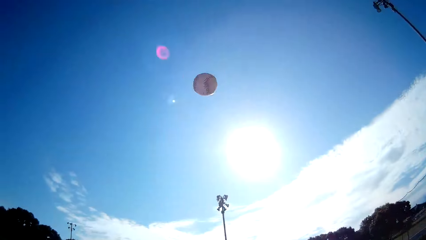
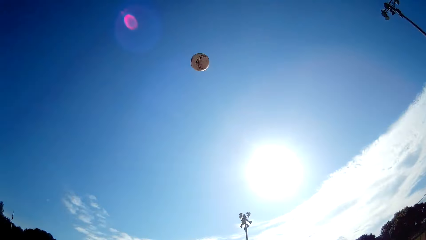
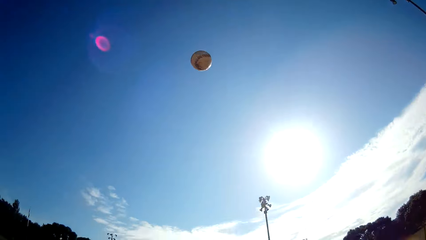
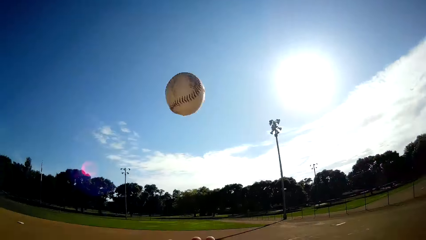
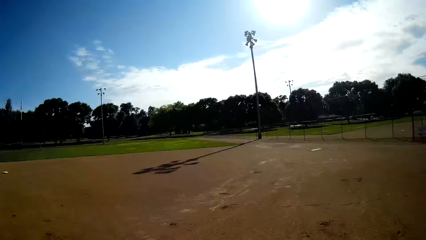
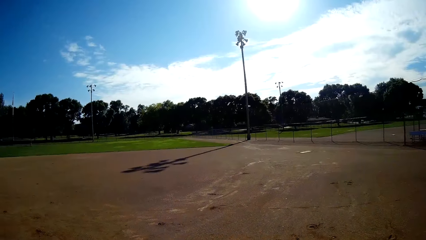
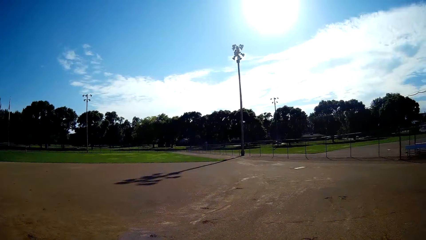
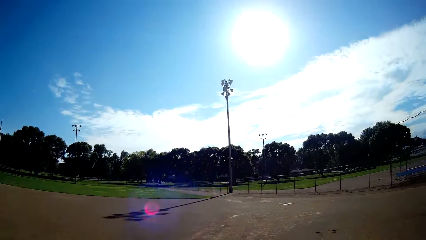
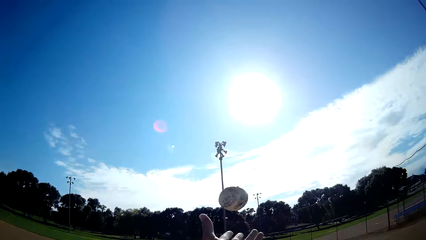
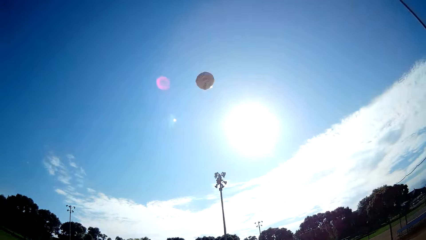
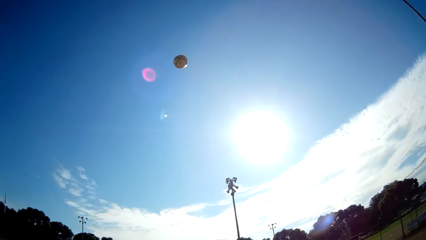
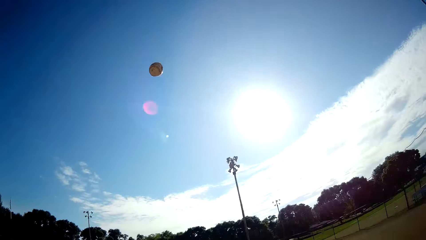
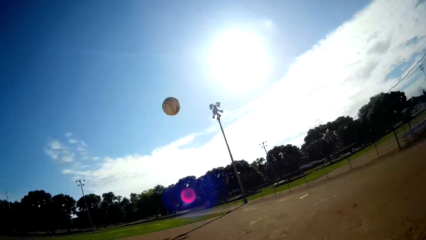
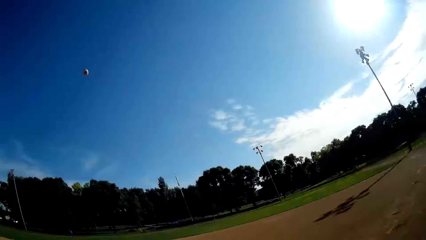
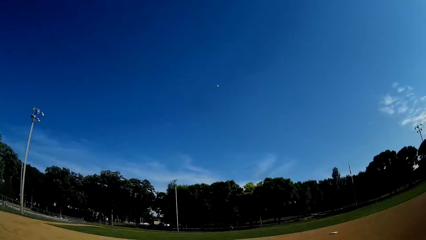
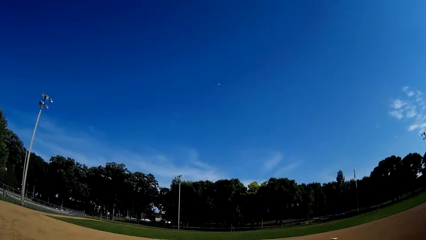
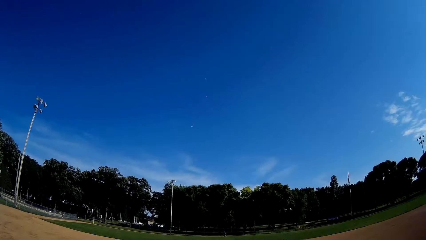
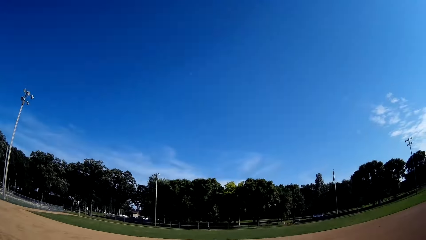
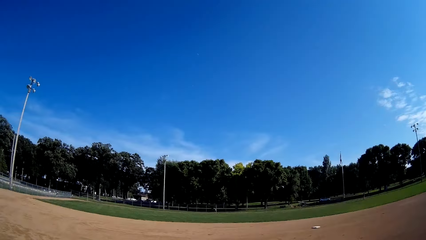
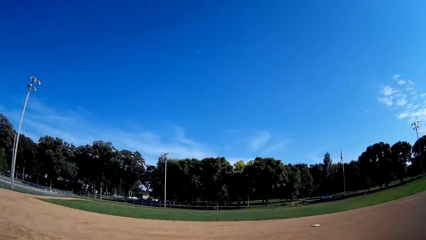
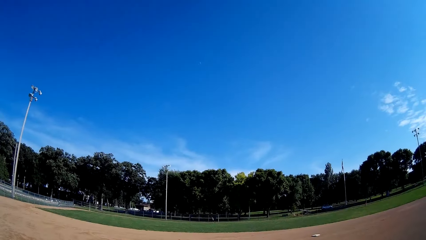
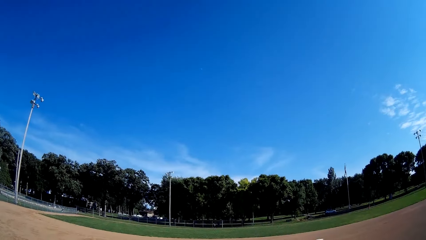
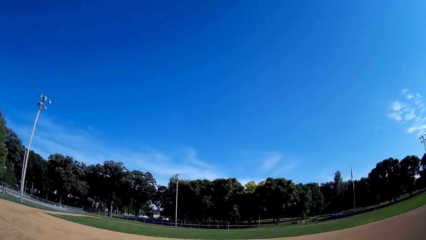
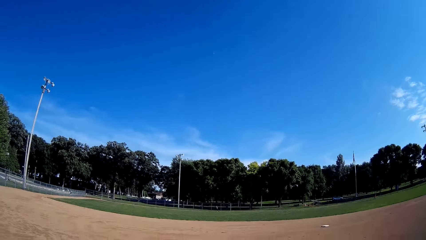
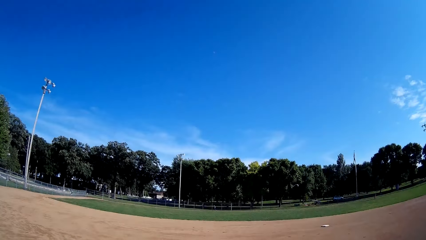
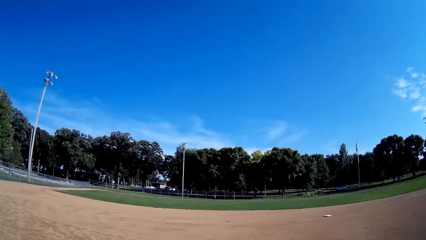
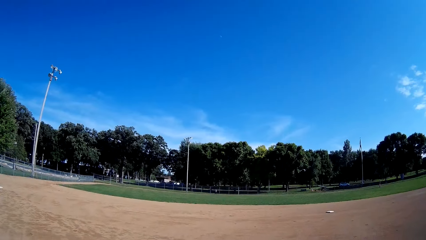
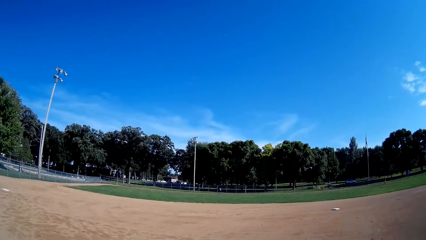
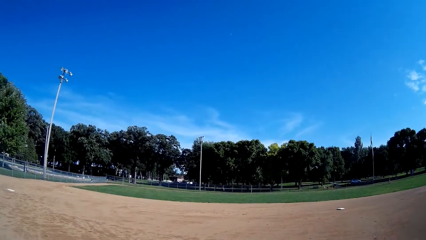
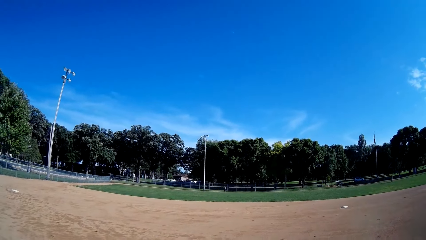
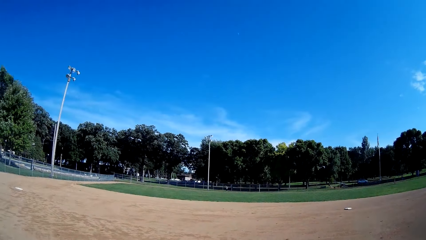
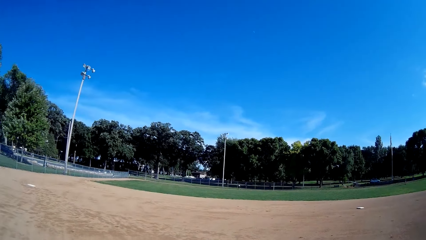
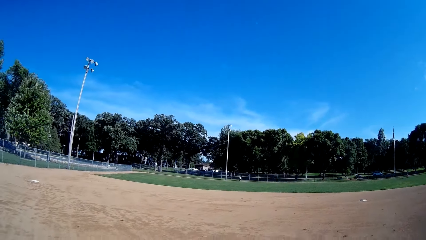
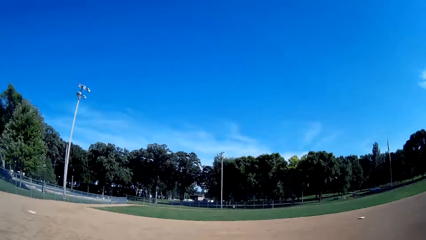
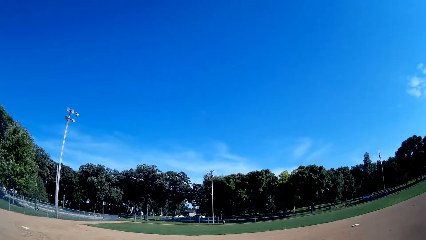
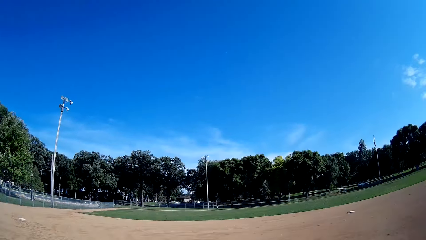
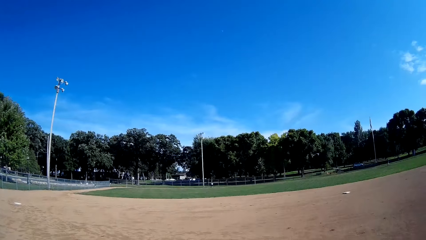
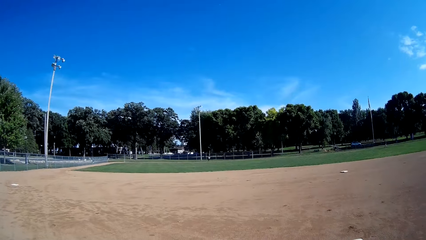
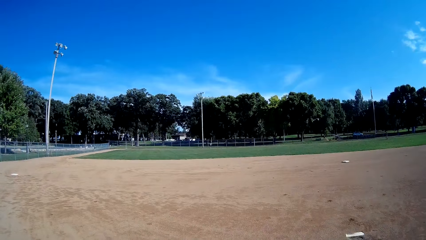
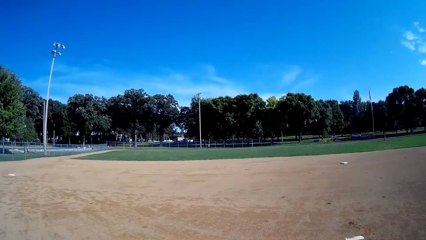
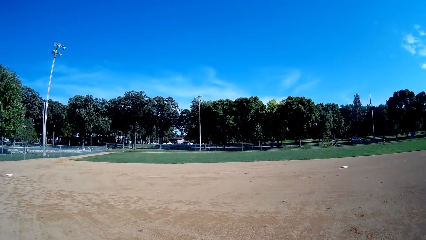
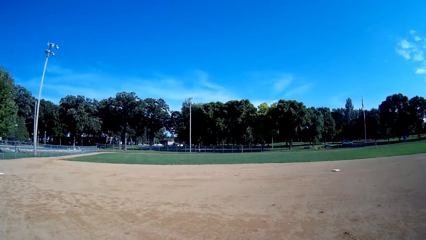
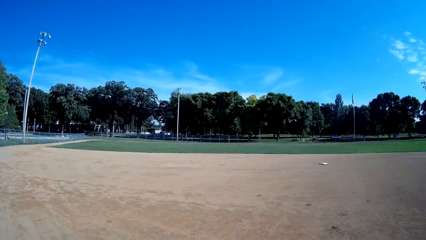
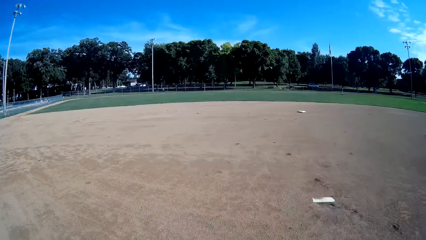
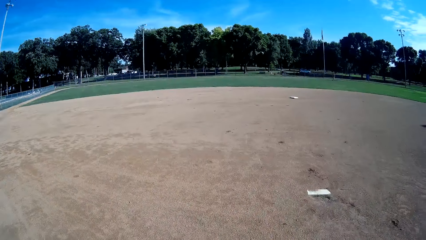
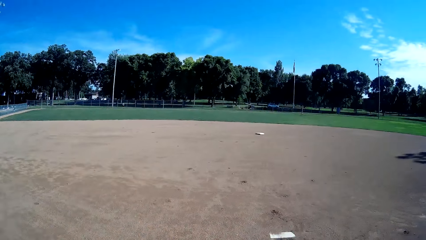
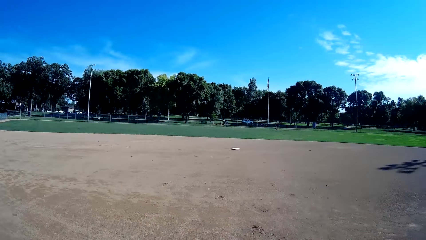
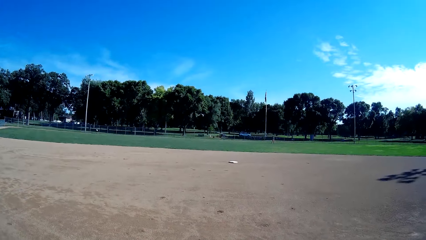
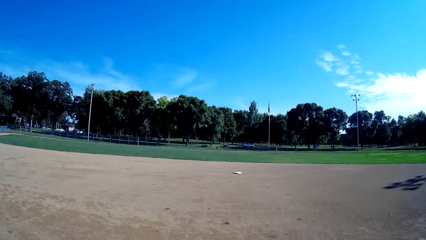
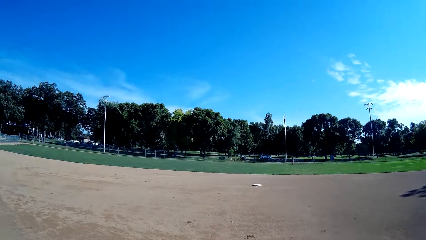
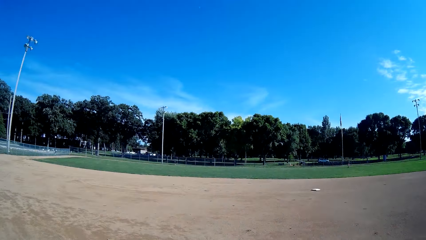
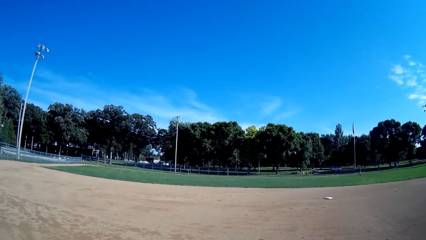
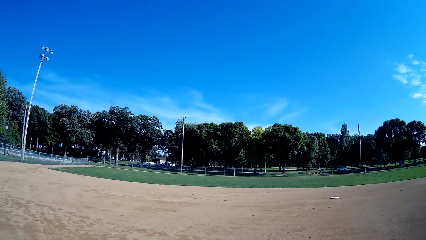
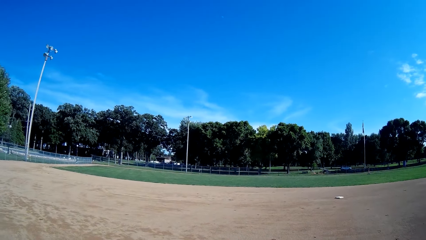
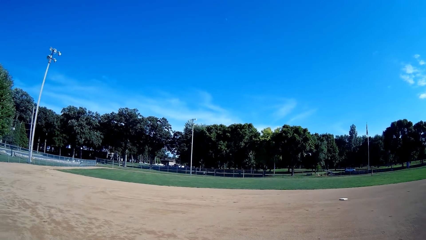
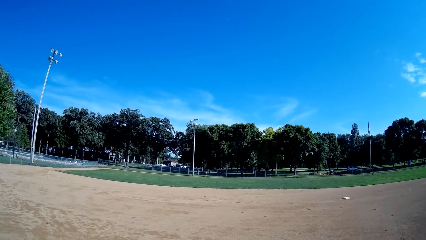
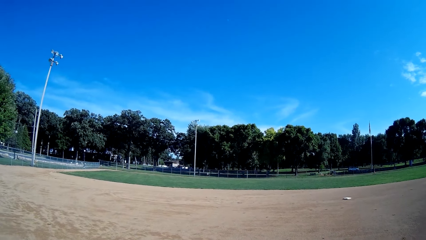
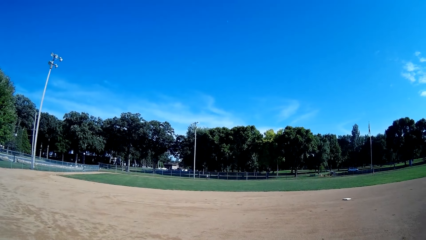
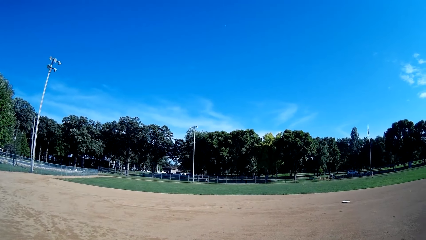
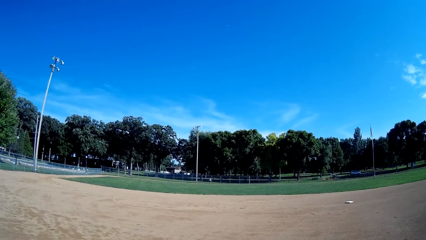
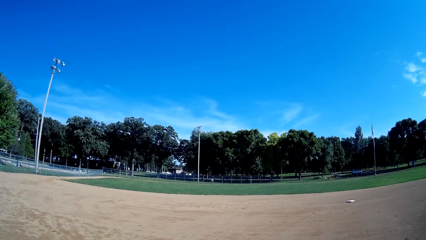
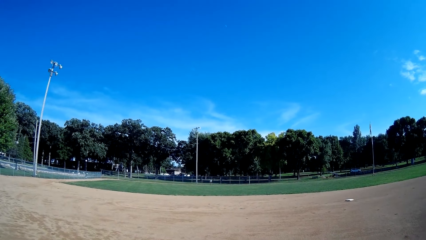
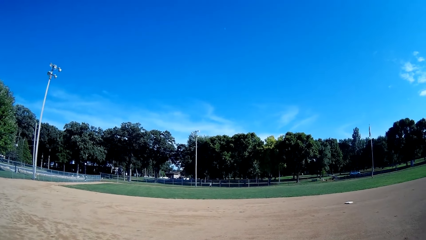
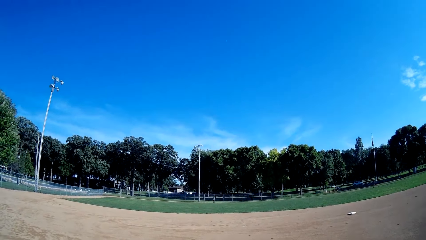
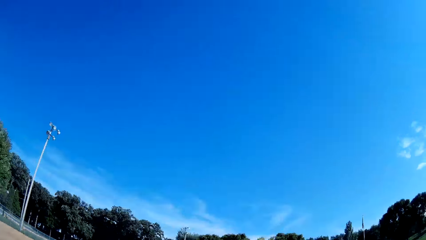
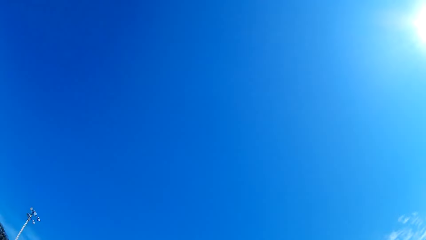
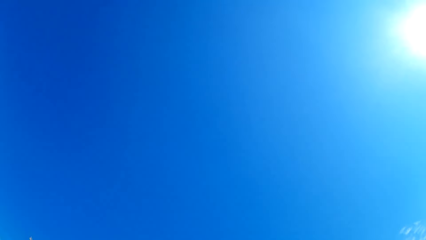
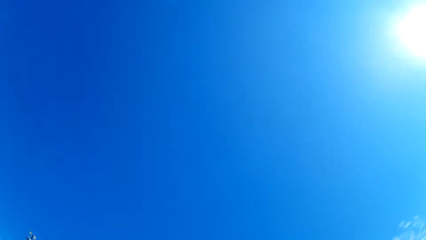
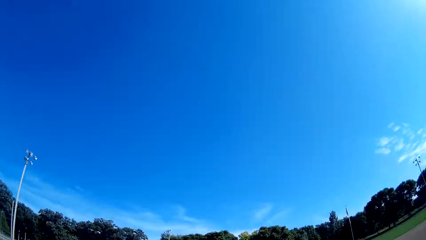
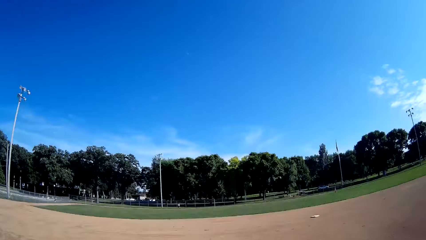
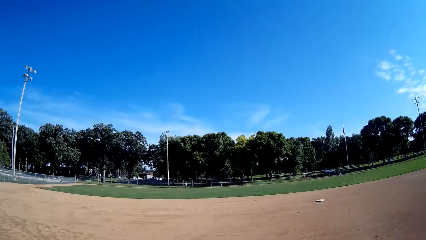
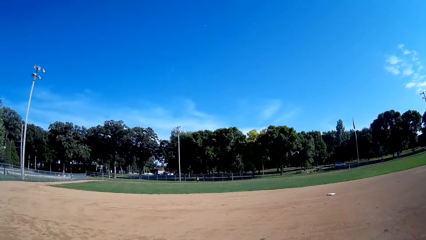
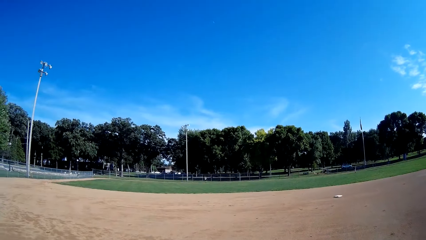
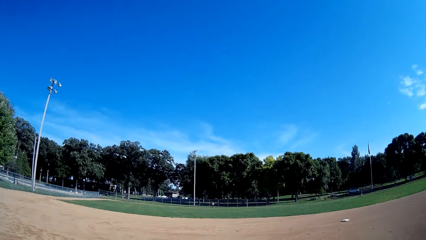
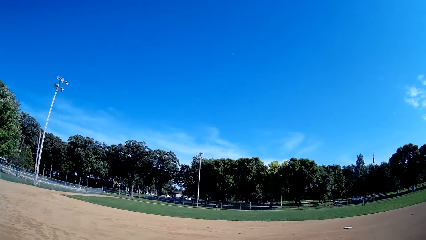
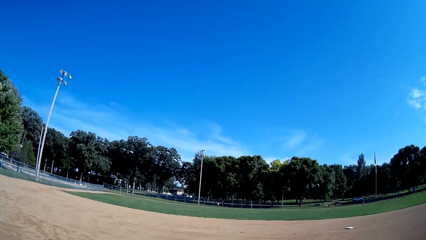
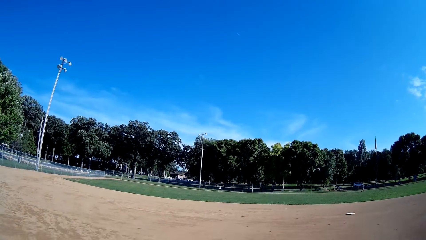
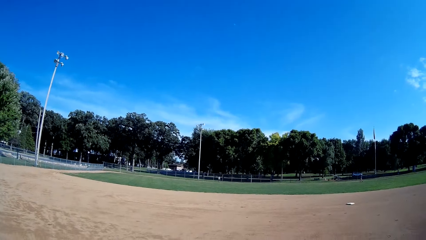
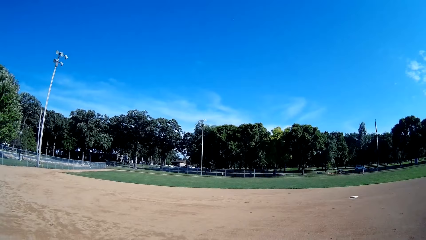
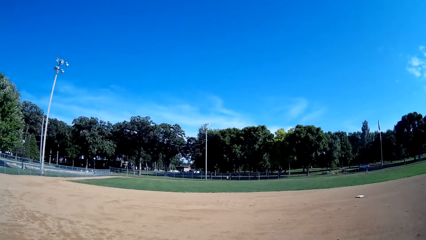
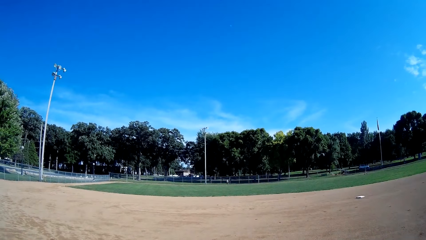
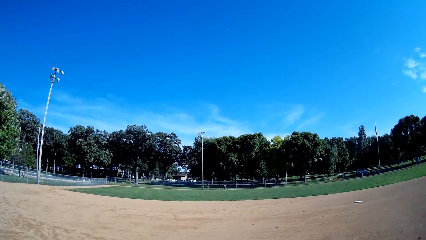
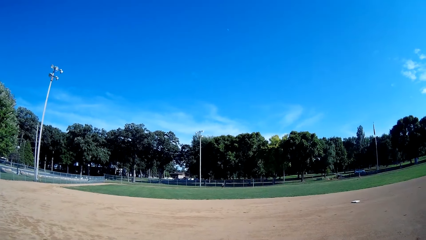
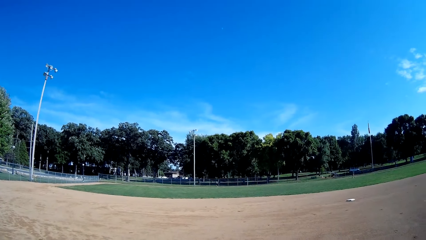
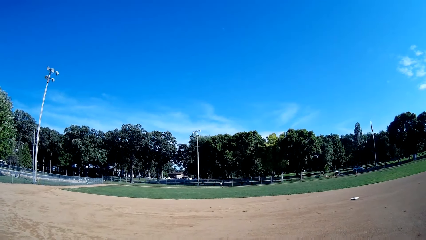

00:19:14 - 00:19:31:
The camera wearer throws the baseball up. They throw the baseball up again. They hit the baseball with the baseball bat towards the man. They stare around. A man runs to the baseball. Another man walks in the field.
